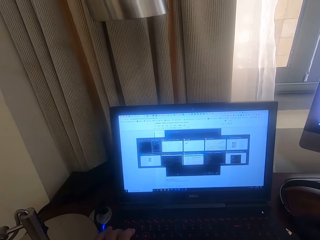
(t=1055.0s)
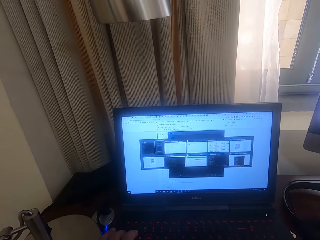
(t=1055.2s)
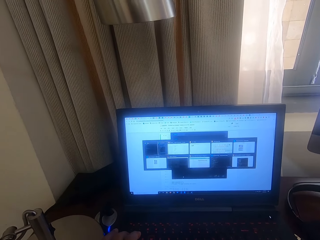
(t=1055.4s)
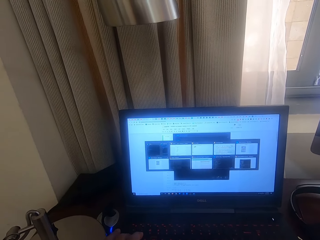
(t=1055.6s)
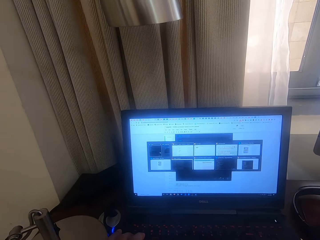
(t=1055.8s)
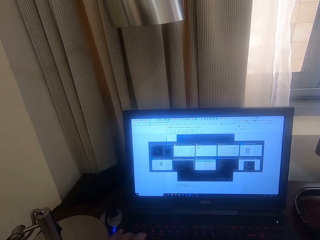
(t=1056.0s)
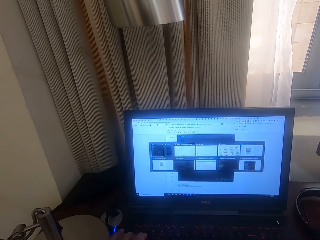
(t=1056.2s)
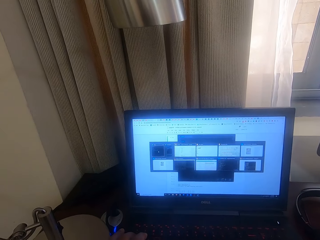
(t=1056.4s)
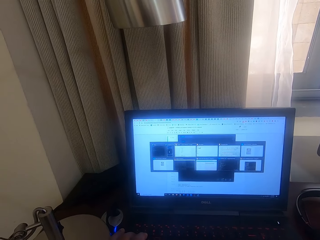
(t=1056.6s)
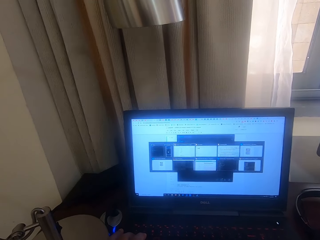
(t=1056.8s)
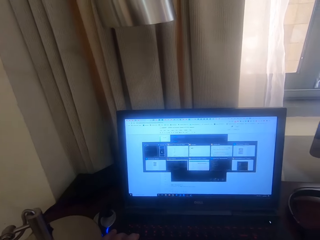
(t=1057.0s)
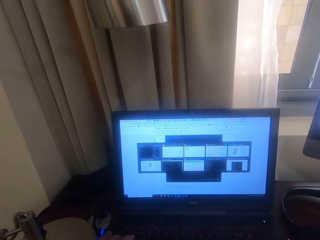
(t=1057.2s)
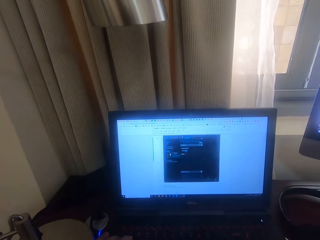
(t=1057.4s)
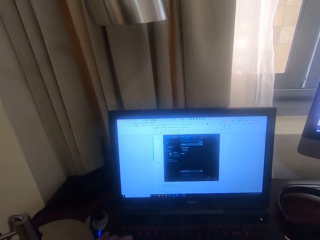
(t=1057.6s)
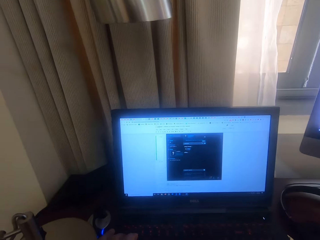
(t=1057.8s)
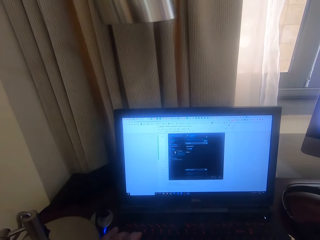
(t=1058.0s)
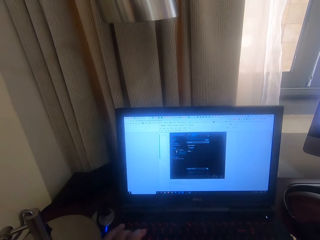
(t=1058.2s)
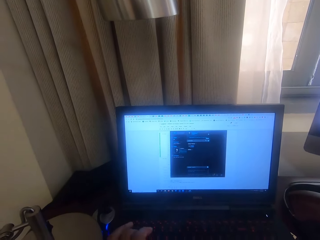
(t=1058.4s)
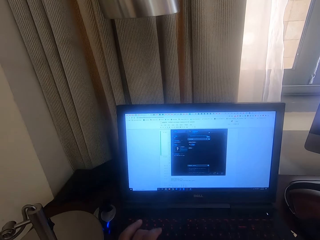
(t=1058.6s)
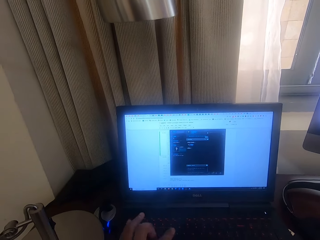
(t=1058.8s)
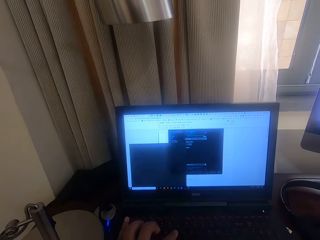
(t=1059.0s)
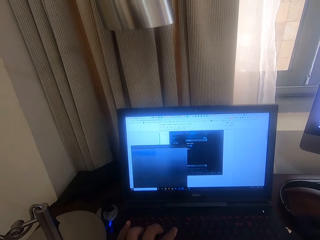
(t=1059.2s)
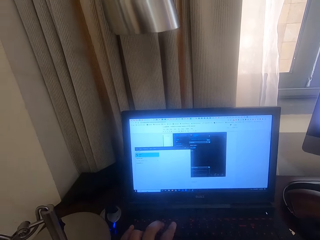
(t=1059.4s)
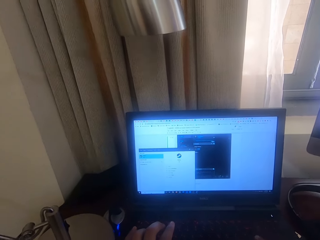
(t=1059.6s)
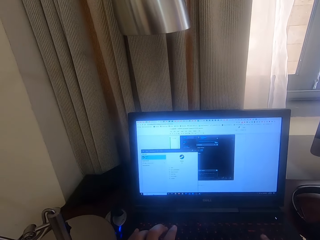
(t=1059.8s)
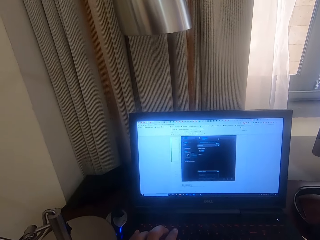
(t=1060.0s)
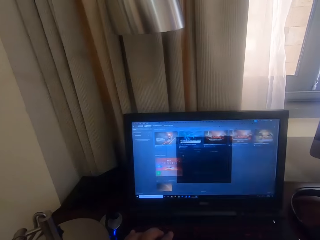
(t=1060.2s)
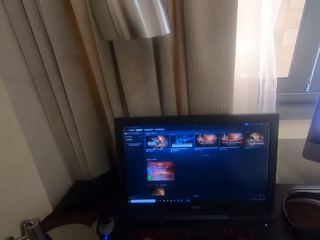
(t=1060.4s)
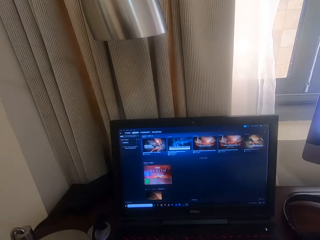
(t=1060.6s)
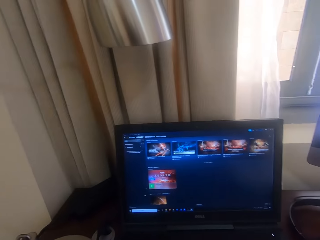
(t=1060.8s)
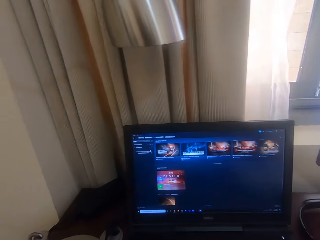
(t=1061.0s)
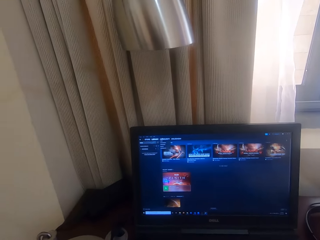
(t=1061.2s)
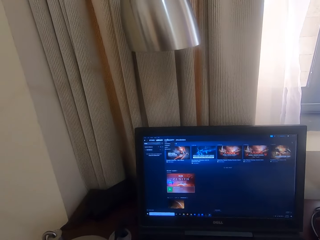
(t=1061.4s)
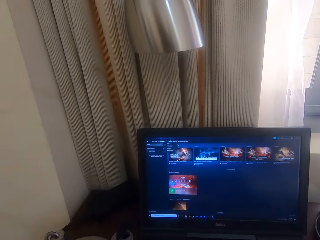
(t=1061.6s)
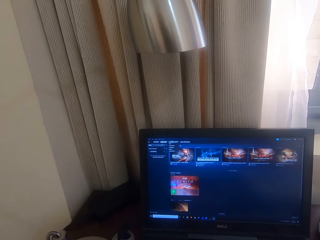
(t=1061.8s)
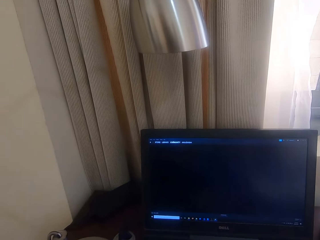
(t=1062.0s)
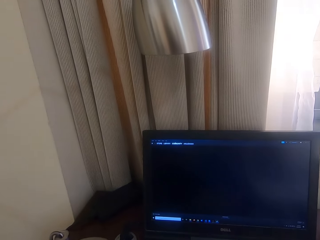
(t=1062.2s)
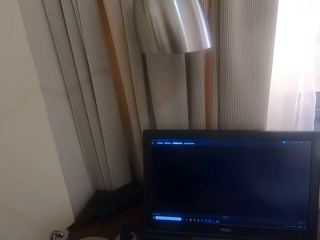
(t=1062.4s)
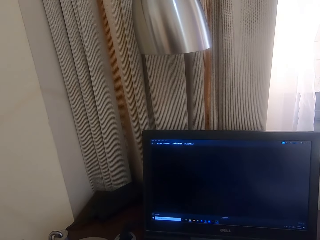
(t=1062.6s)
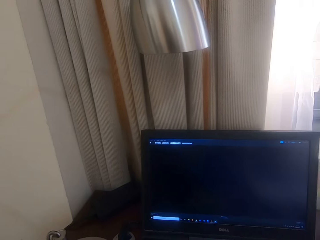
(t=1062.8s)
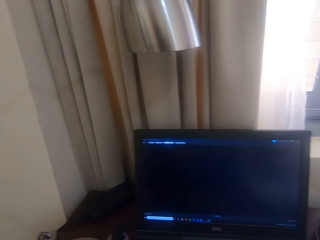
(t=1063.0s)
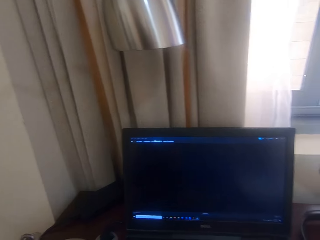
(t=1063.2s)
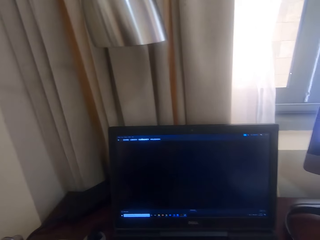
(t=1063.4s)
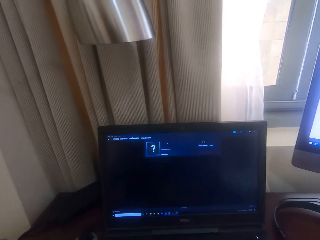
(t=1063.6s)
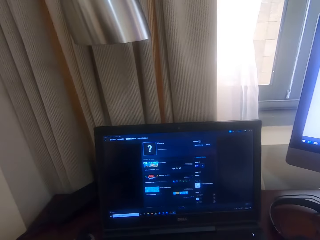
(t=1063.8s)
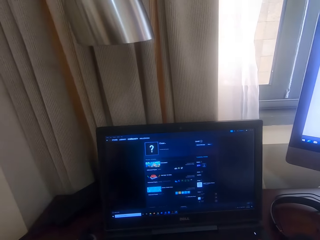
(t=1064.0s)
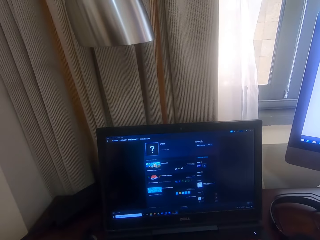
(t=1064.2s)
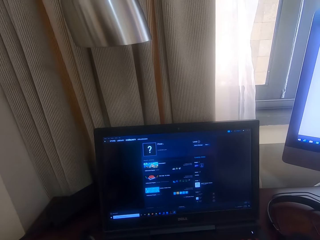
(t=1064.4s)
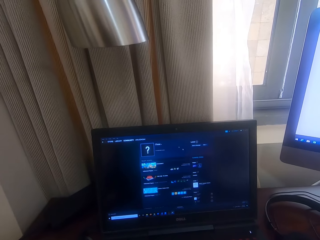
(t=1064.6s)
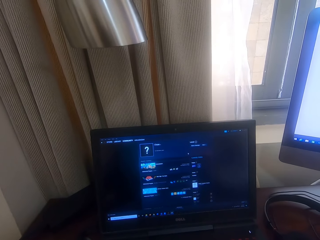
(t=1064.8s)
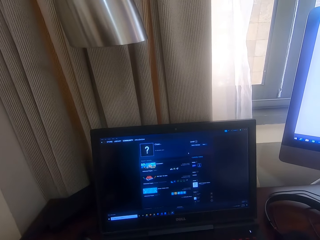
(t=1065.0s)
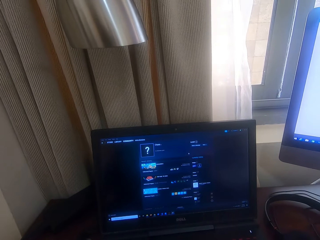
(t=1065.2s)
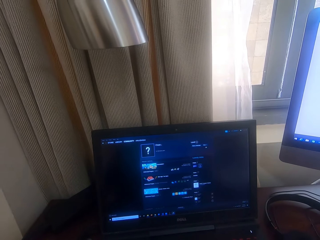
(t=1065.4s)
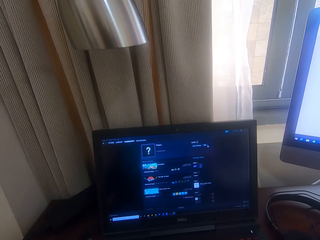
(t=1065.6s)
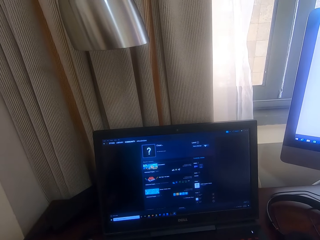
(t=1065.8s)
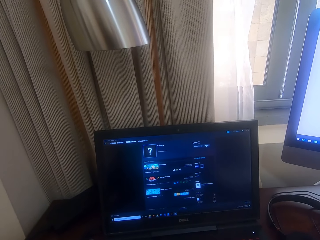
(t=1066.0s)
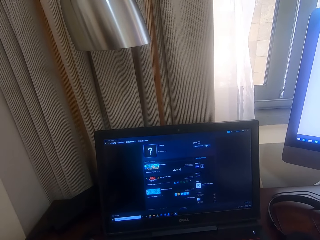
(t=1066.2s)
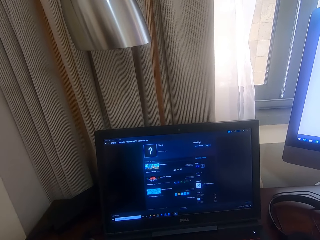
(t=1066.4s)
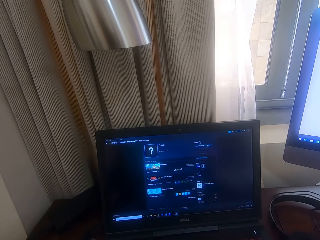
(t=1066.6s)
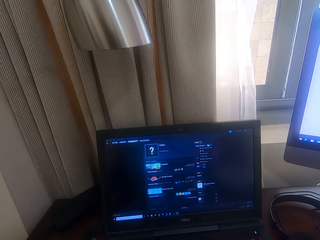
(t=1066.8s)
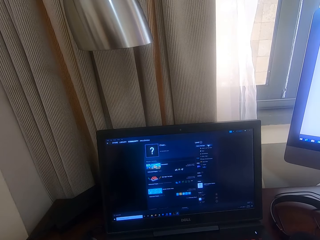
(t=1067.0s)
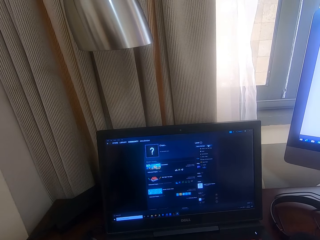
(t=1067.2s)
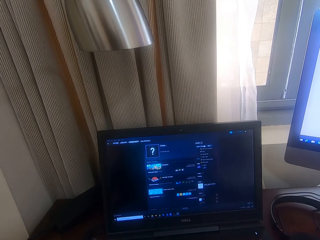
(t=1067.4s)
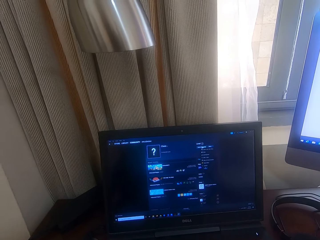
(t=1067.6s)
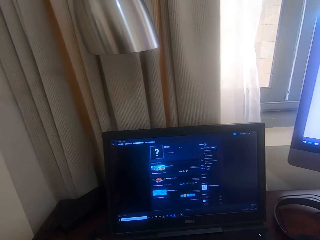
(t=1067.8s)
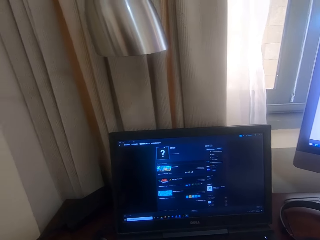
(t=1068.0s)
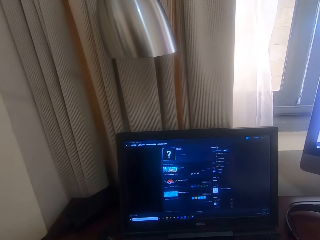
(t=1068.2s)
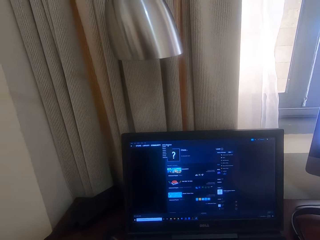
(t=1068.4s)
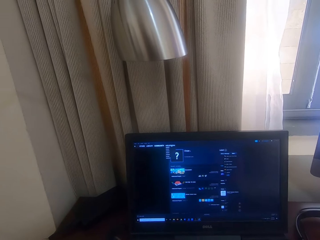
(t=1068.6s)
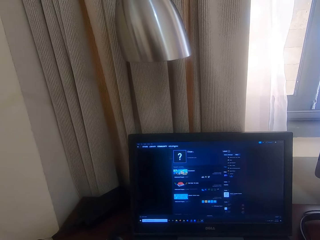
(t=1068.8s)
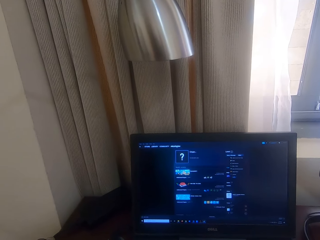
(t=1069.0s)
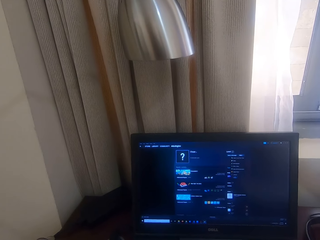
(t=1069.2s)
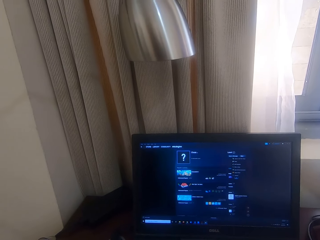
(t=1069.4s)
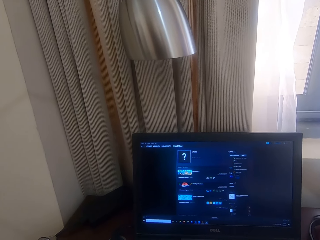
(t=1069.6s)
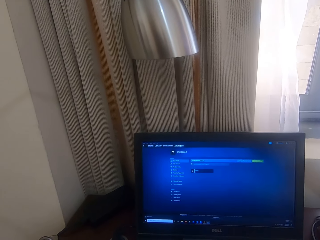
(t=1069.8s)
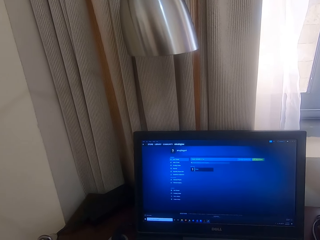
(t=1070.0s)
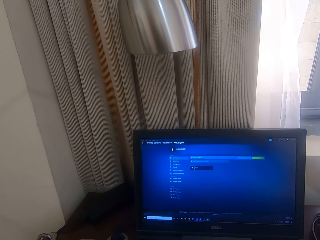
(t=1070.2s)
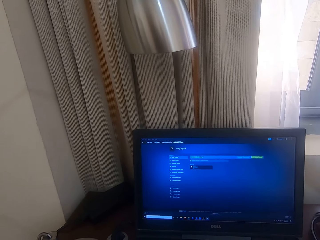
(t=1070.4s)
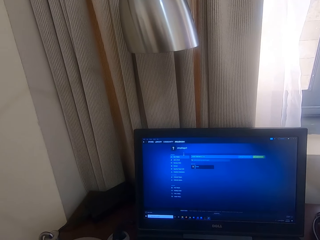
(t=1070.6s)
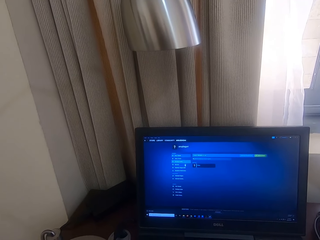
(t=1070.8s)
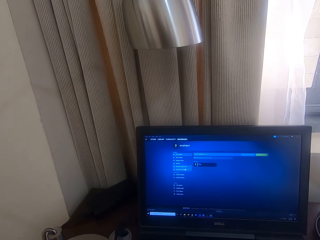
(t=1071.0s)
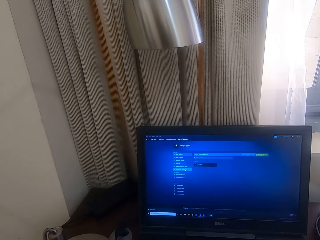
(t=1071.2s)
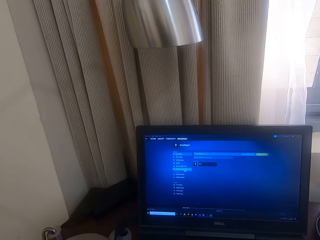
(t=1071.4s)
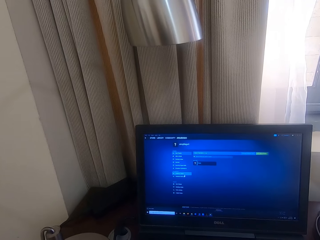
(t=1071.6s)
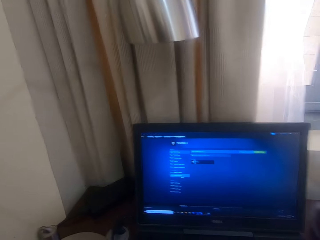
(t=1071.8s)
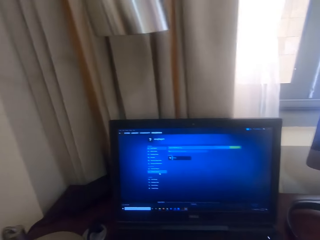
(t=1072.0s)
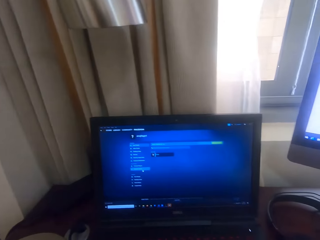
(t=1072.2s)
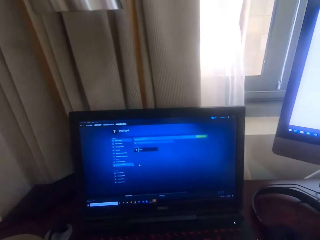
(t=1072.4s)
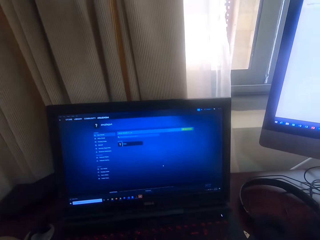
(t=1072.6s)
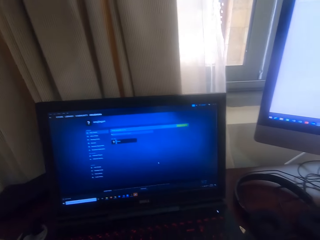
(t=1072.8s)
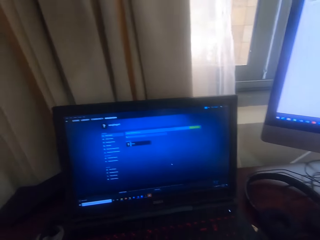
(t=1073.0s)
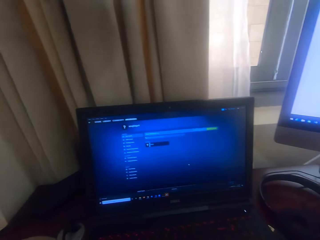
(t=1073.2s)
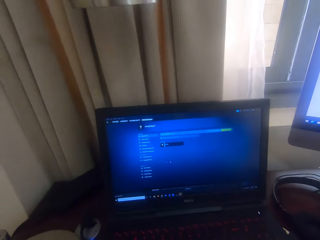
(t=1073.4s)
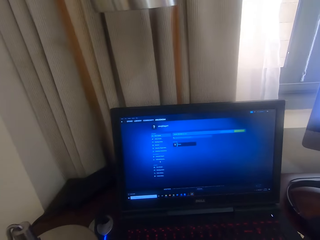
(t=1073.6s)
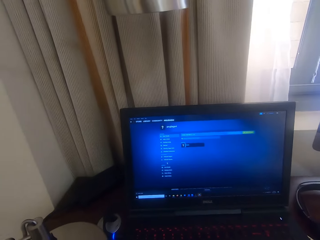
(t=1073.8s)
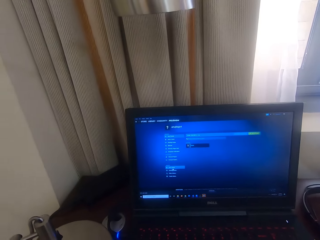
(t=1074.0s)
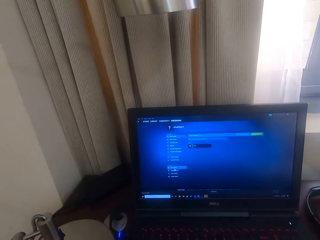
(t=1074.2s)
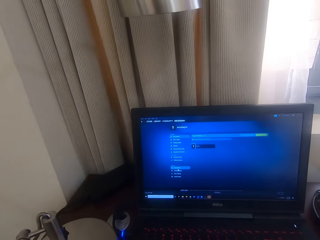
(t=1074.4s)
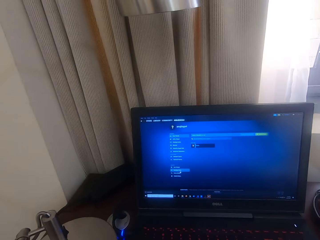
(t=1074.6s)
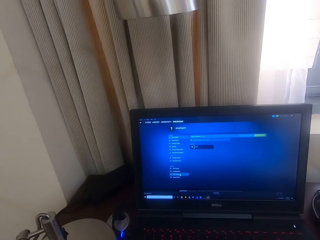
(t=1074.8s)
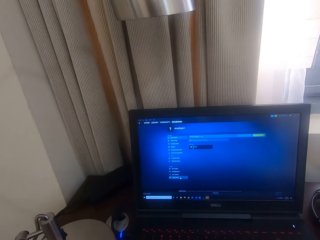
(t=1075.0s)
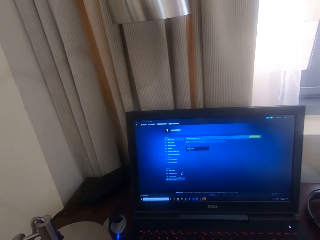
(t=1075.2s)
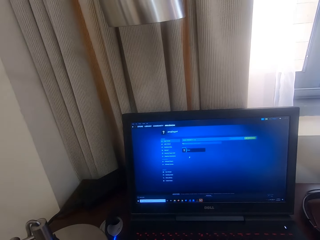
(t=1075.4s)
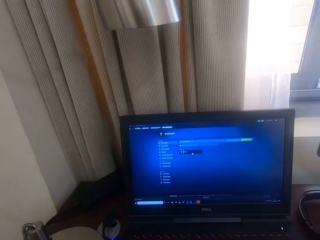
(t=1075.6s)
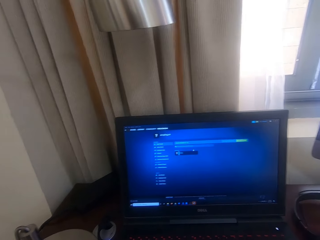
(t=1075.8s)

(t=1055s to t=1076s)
The camera wearer operates a laptop. They operate the laptop.
